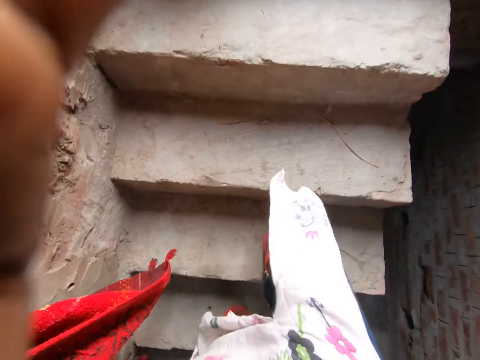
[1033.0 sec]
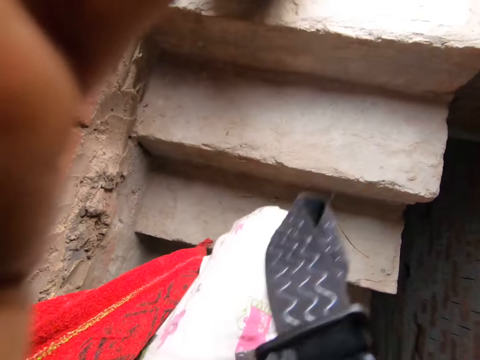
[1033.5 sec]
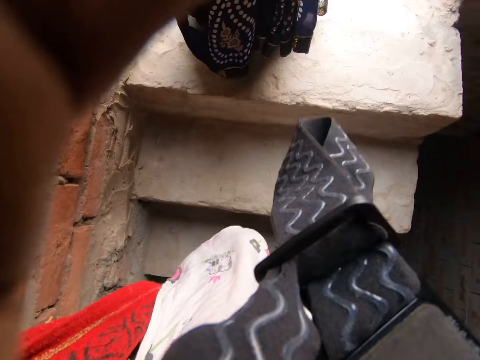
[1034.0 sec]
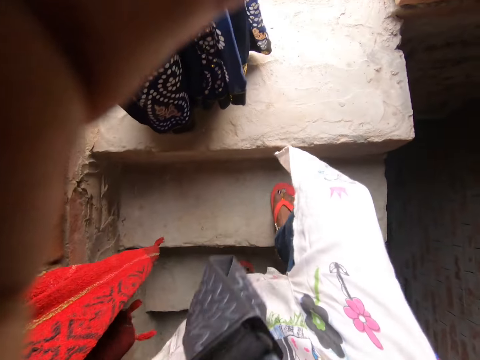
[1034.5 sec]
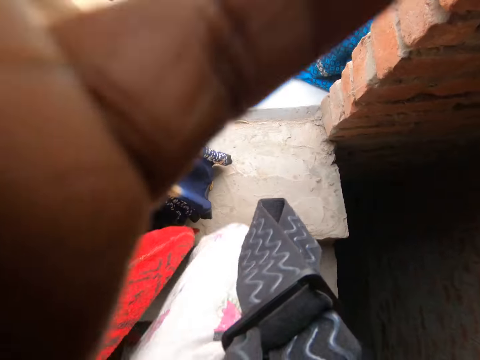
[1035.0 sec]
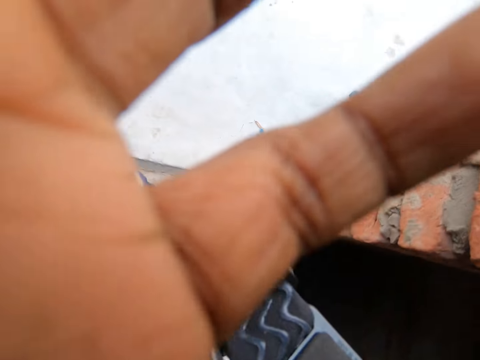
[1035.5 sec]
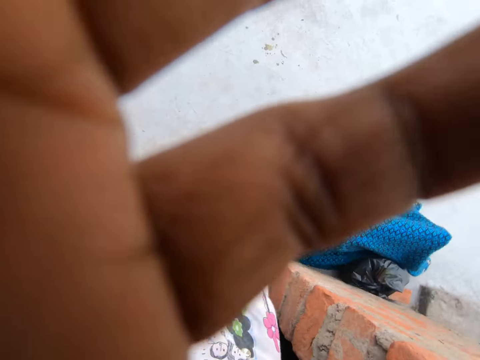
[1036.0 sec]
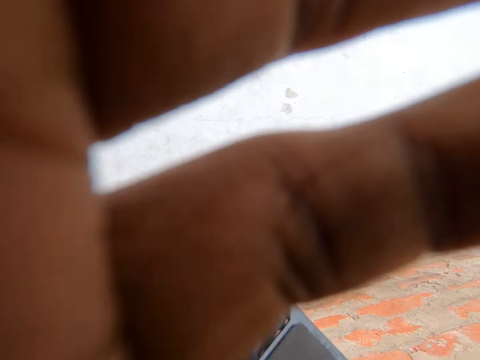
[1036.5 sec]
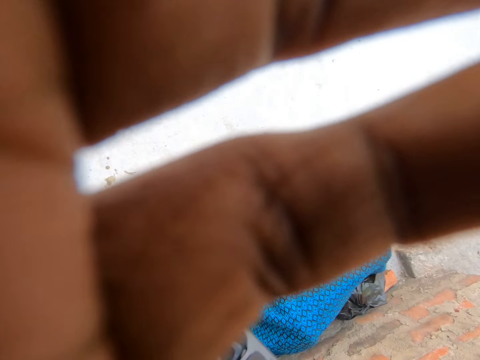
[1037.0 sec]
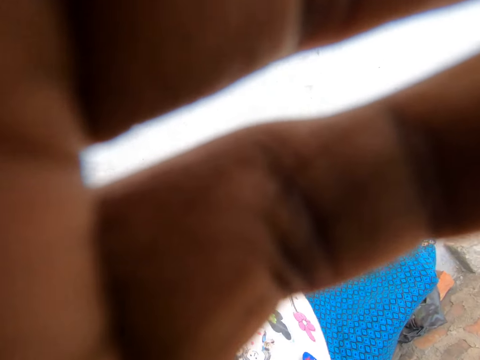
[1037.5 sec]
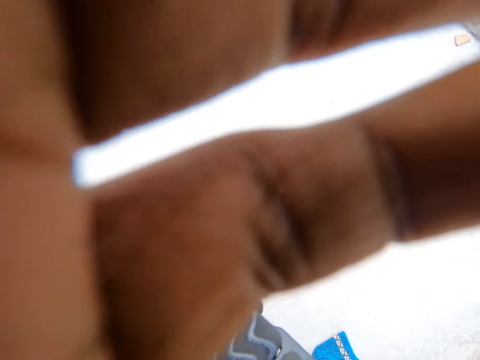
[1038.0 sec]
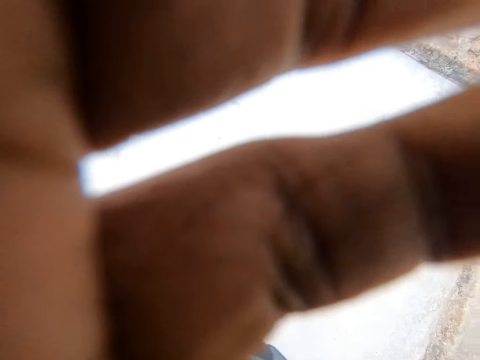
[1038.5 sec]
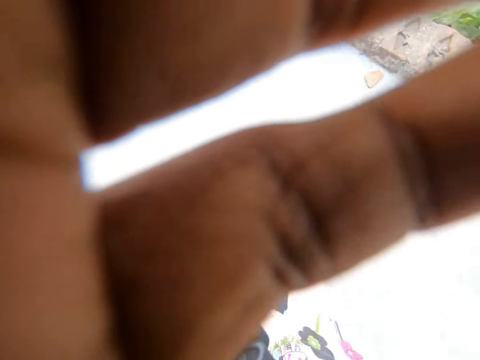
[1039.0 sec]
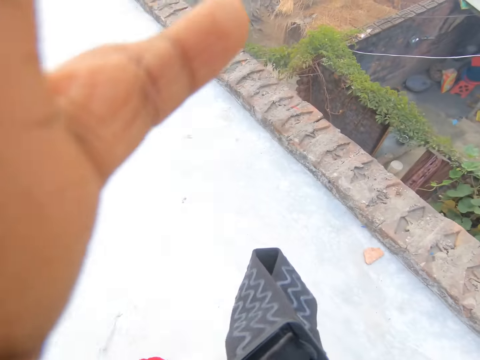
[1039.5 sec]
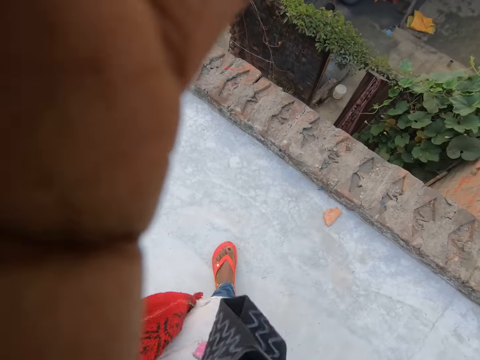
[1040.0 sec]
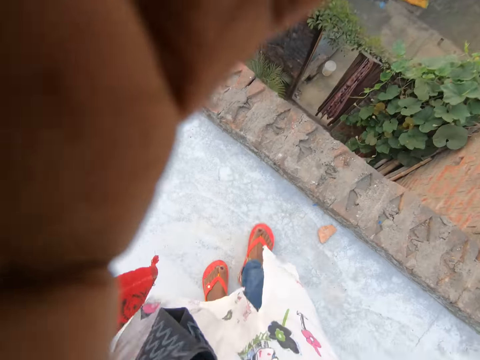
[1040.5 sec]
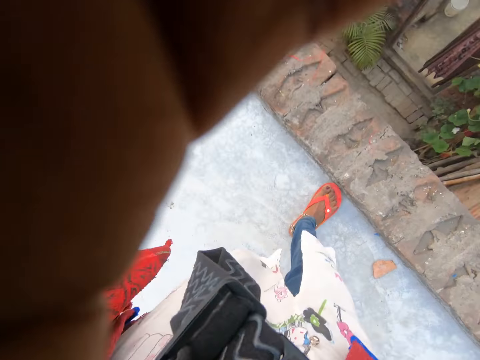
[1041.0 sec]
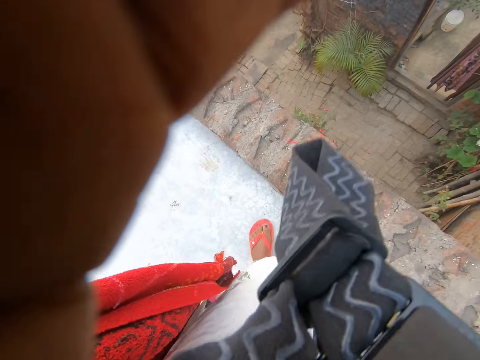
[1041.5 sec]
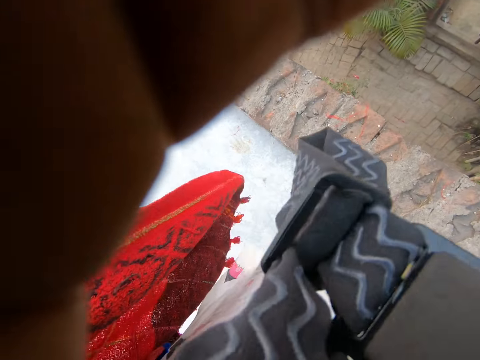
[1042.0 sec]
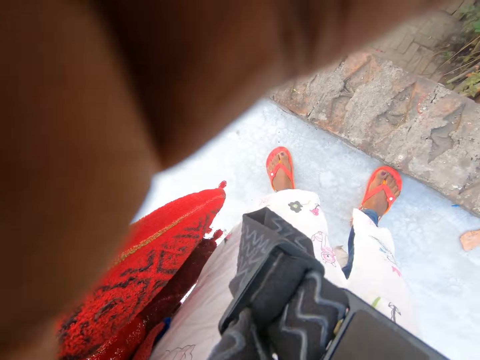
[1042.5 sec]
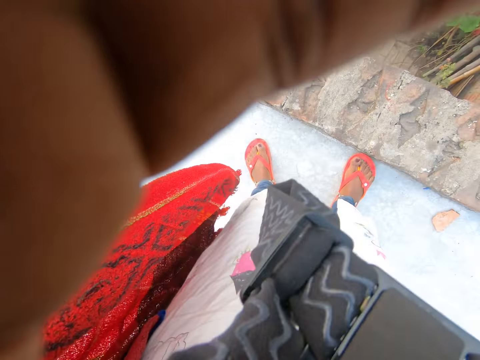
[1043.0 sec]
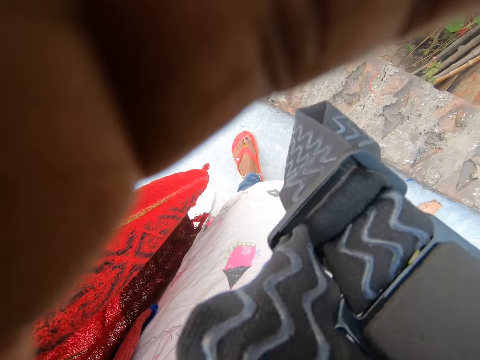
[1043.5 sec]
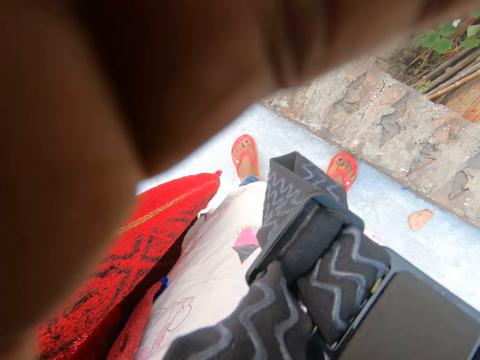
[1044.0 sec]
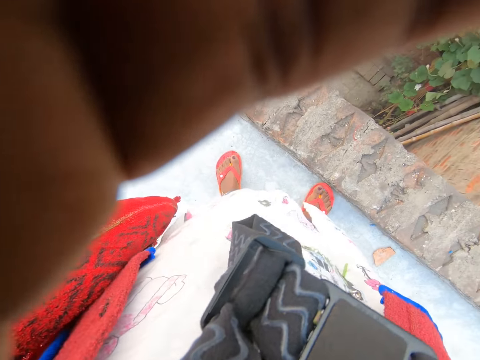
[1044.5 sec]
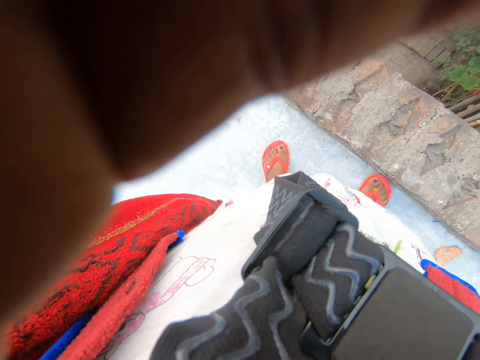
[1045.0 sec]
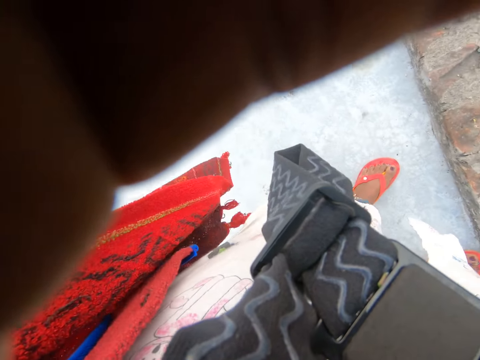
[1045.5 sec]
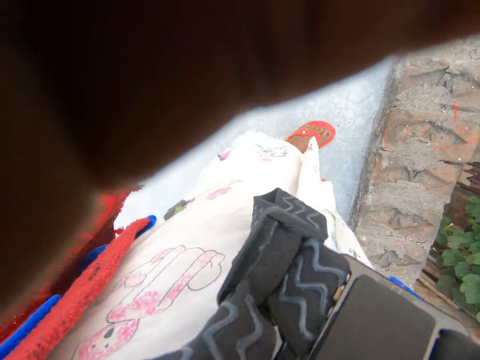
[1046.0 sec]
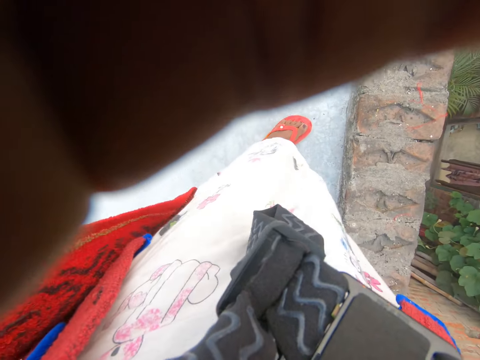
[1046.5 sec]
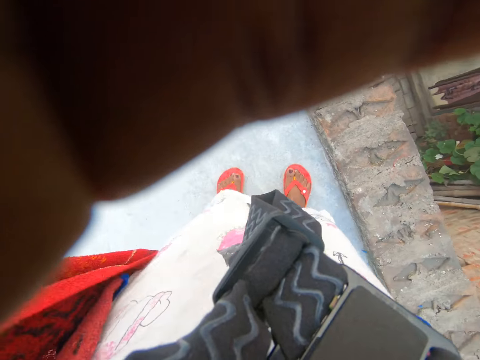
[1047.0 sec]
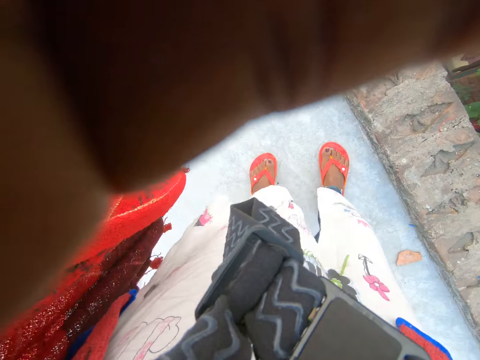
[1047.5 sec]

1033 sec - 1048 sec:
A woman stands up on the stairs. The camera wearer walks out to the rooftop. They communicate with another person at the ground.
